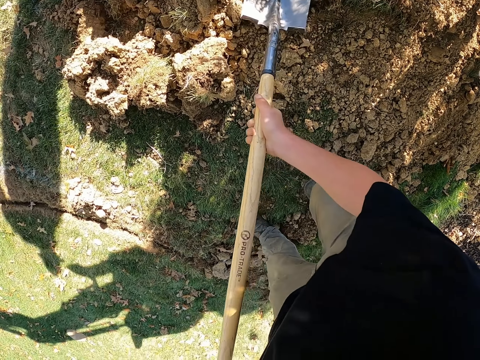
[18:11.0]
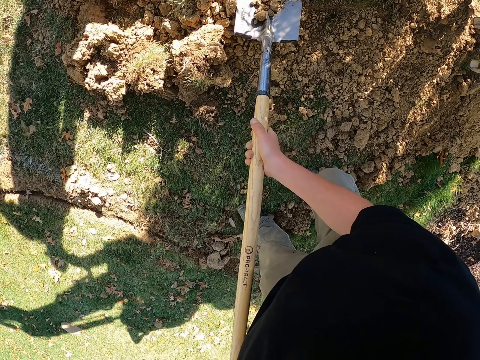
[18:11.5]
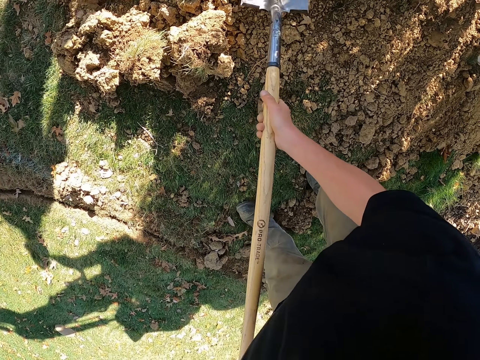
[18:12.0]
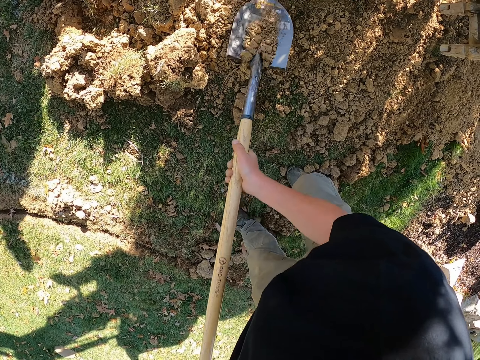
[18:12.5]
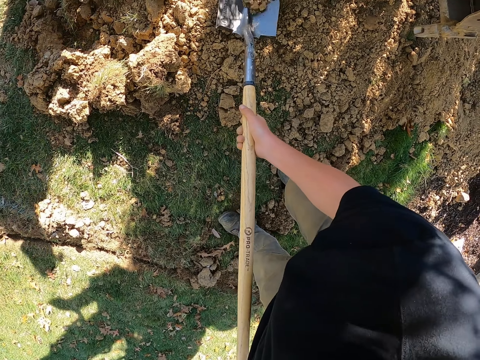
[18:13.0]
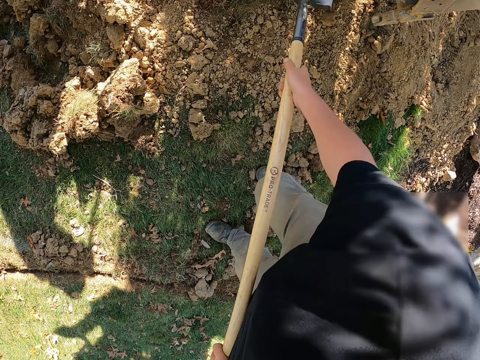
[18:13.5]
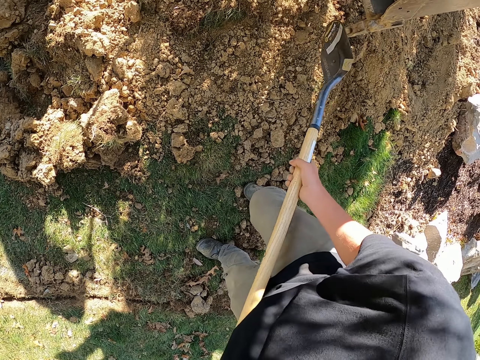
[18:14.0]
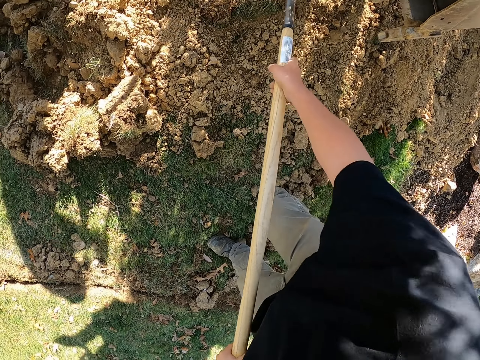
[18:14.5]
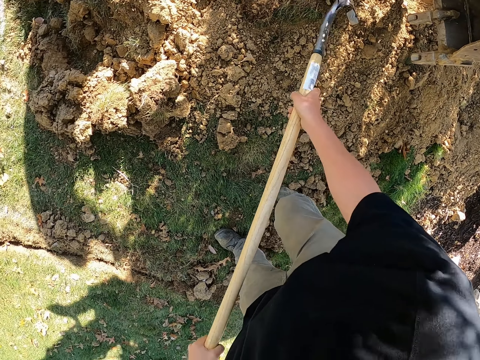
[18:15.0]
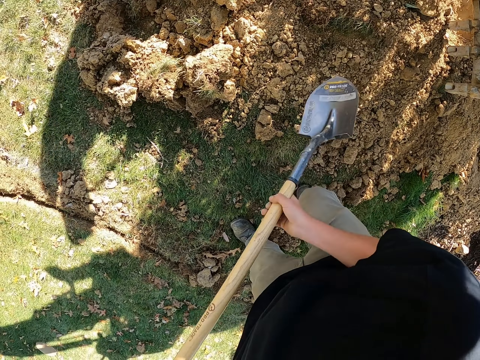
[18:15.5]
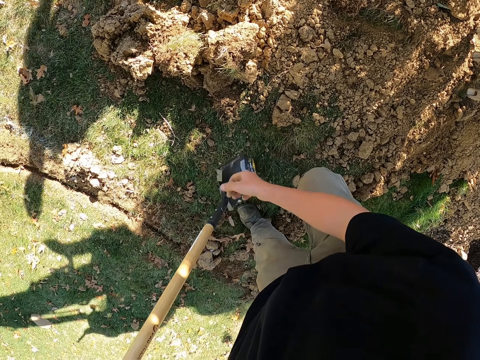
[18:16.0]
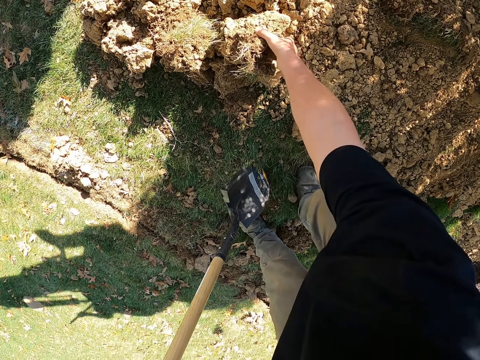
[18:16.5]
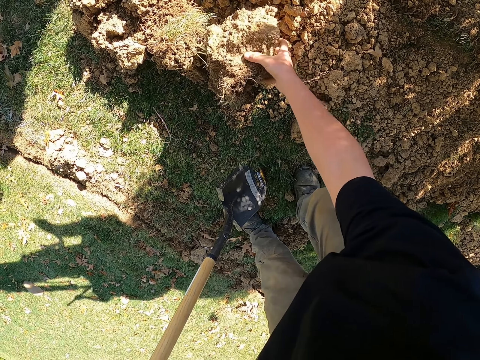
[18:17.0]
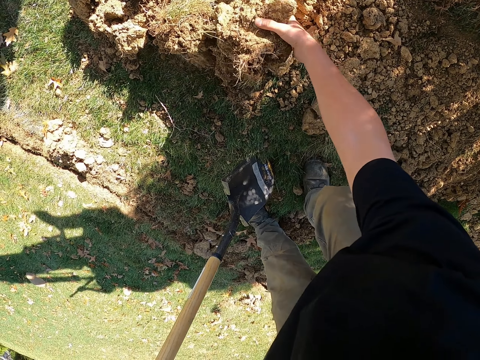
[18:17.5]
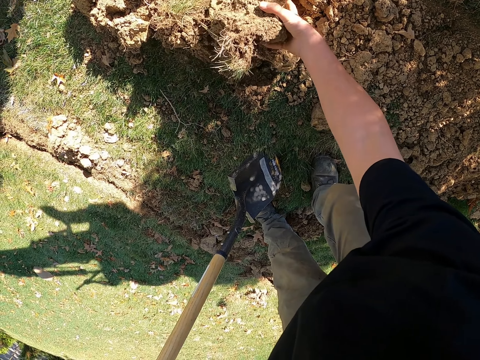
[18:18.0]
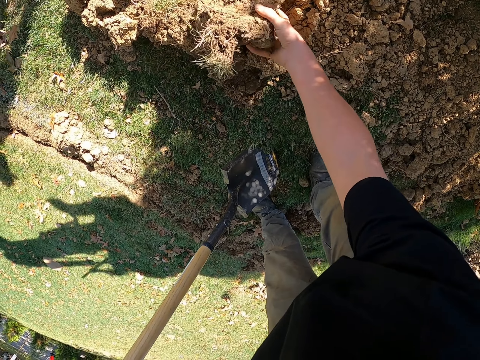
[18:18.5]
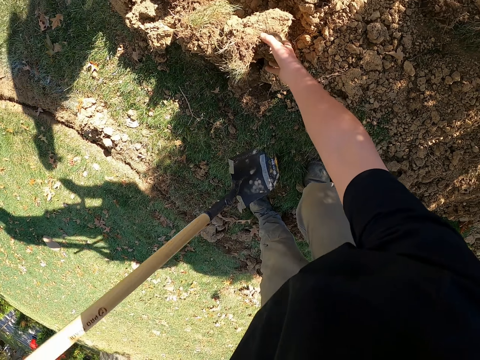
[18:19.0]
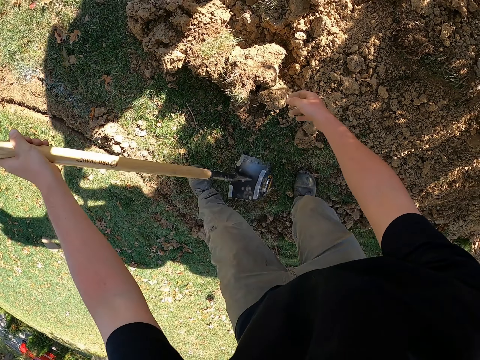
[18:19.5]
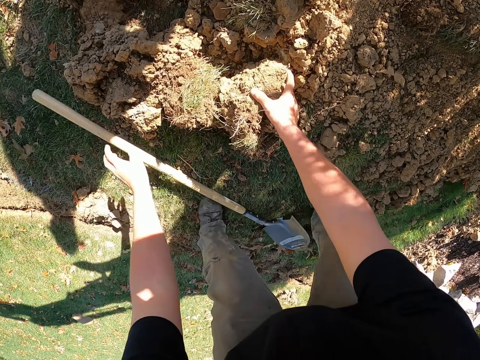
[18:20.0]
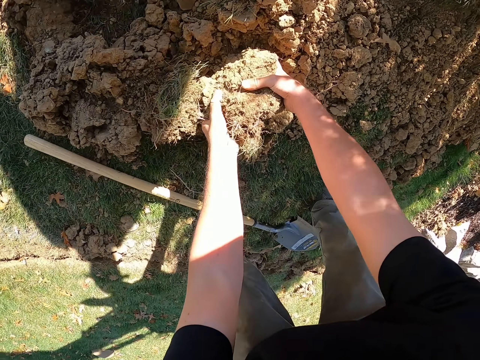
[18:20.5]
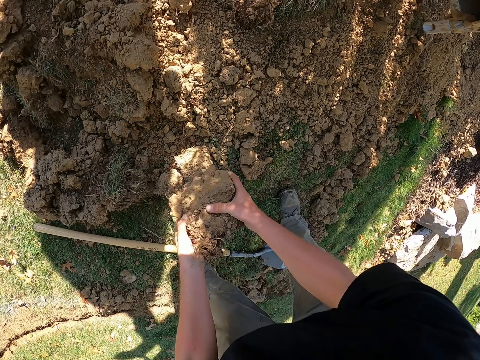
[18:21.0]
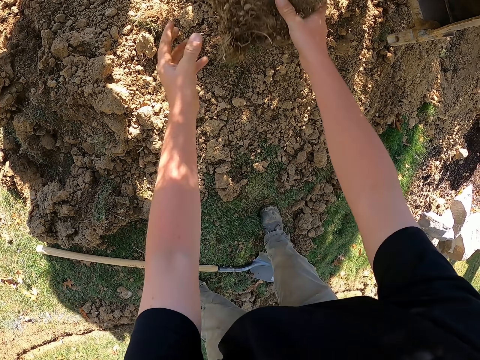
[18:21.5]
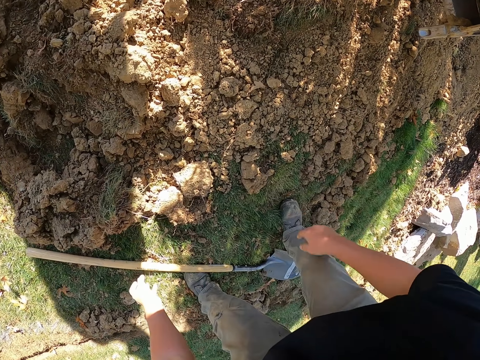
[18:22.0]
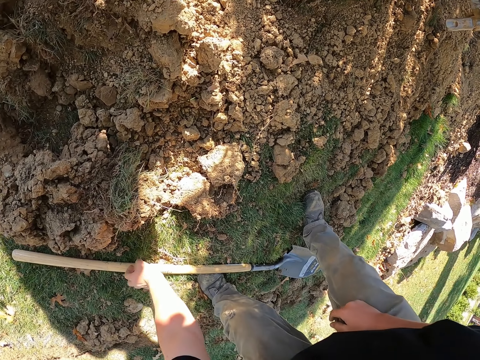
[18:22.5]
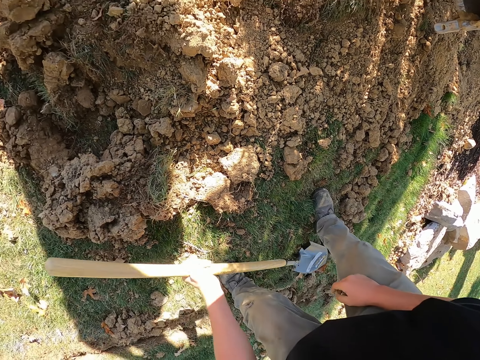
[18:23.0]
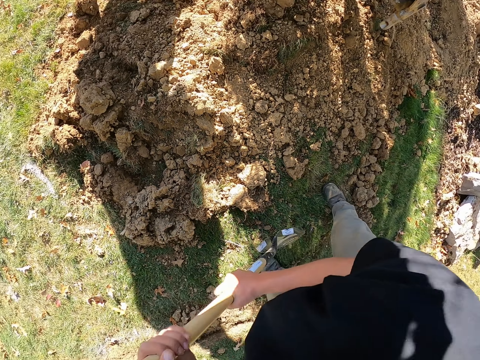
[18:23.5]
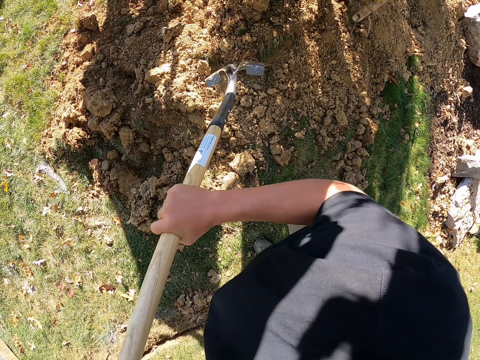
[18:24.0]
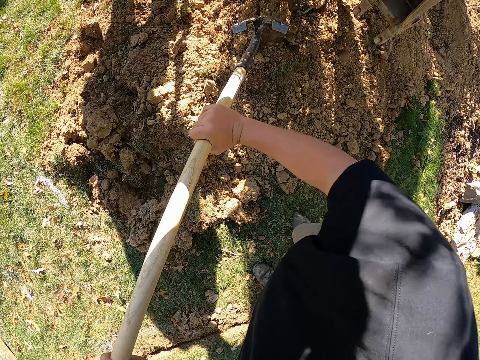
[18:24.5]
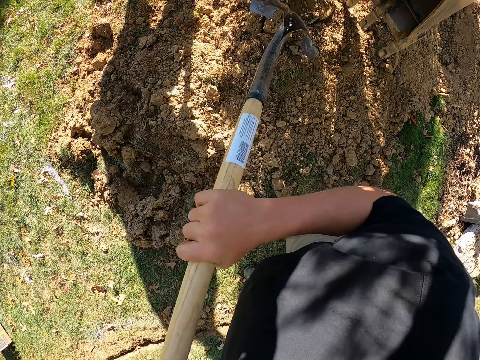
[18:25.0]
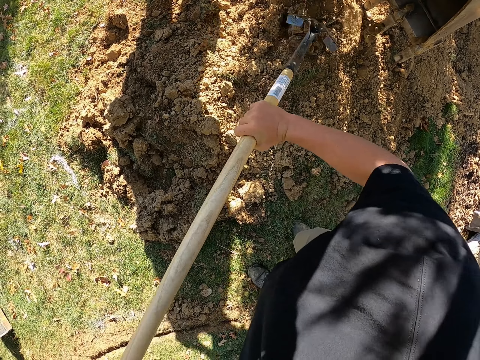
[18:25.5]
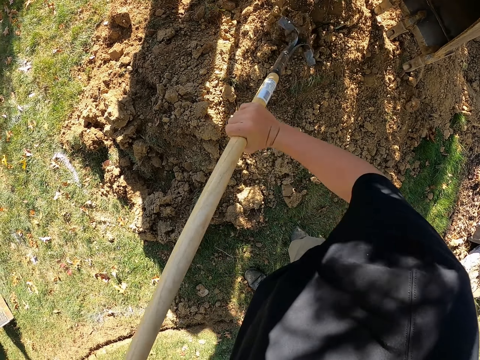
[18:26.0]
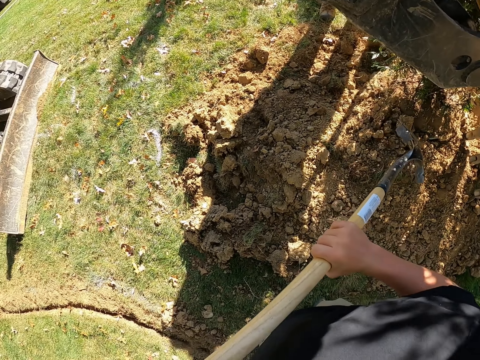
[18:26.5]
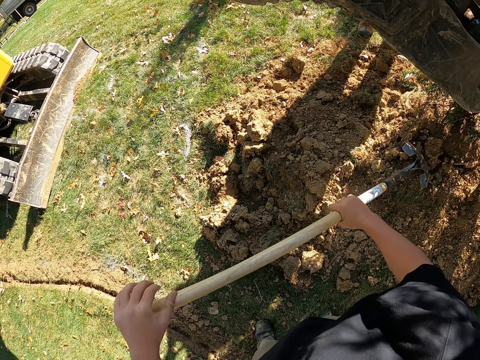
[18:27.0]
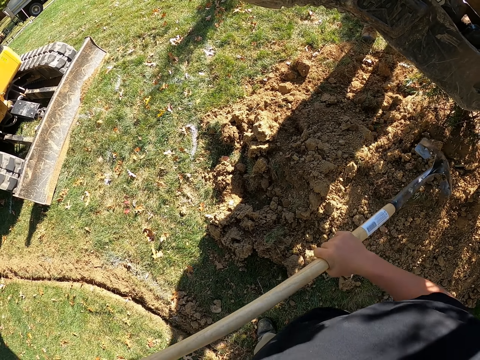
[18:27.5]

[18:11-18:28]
The camera wearer takes the soil with a spade. He throws the soil on the plant. He spreads the soil on the plant. He picks sand with his hands, with the left hand. He puts the spade on the ground. He lifts the sand from the ground with his hand and throws the sand to the ground. He picks the spade on the ground. He breaks the sand with the spade.

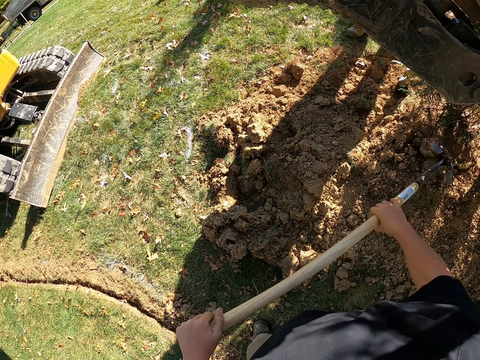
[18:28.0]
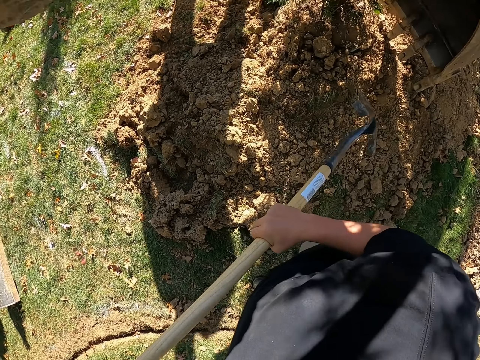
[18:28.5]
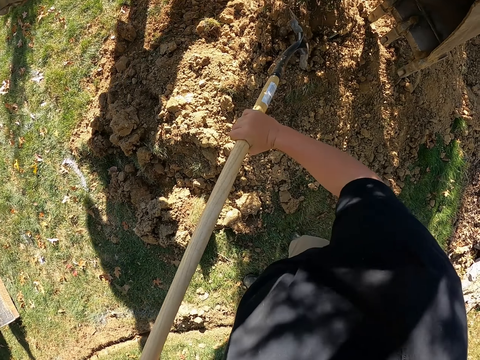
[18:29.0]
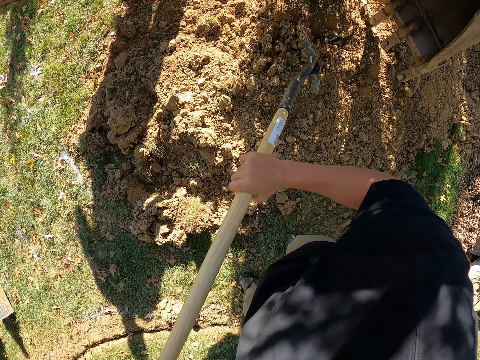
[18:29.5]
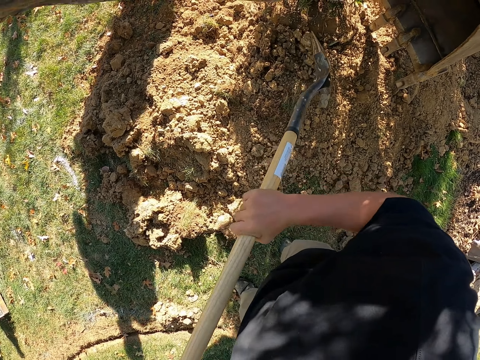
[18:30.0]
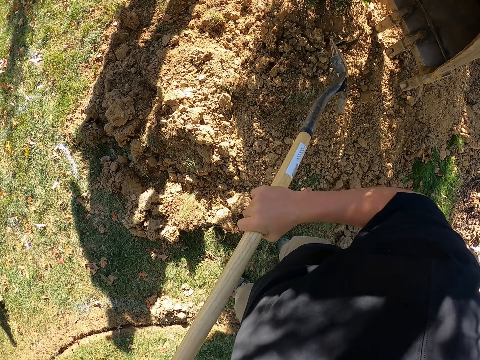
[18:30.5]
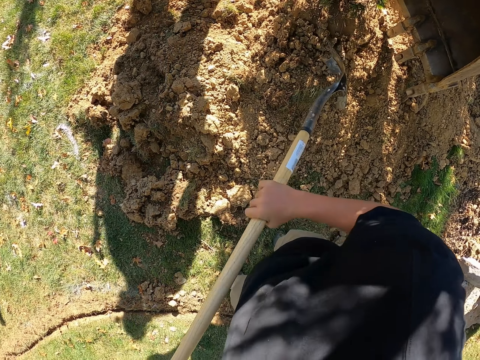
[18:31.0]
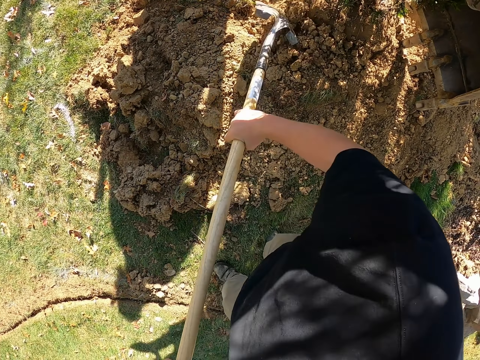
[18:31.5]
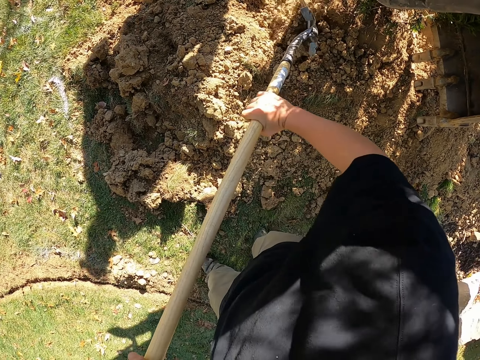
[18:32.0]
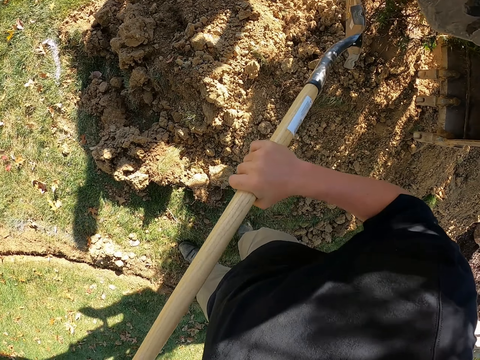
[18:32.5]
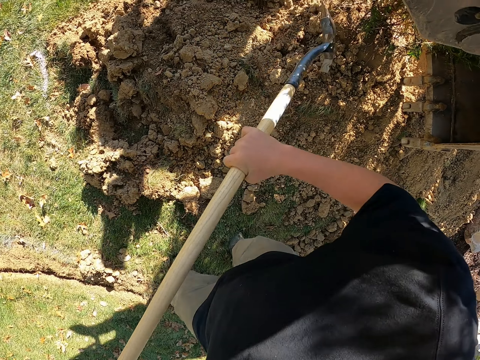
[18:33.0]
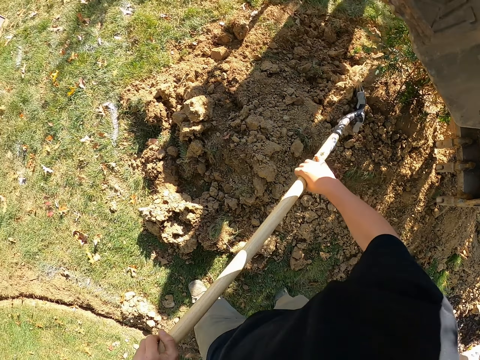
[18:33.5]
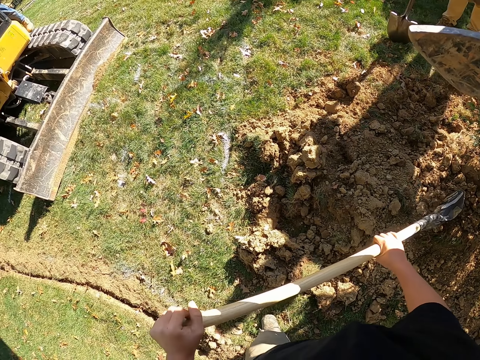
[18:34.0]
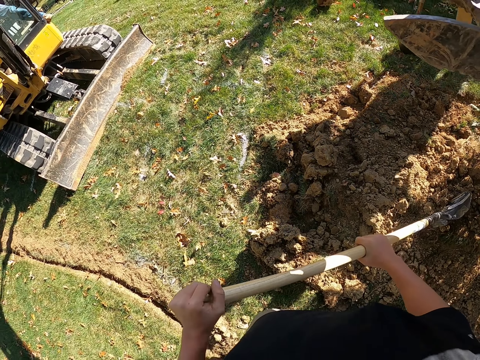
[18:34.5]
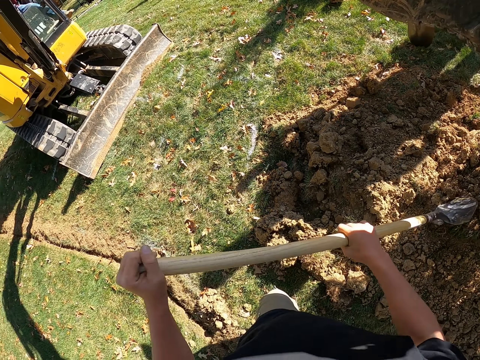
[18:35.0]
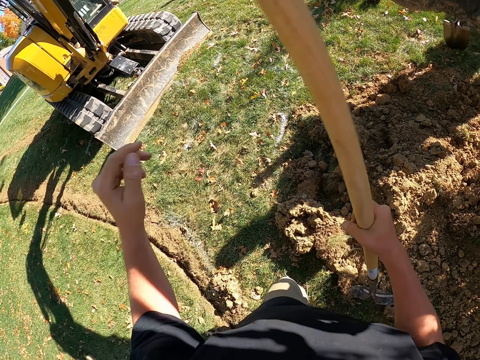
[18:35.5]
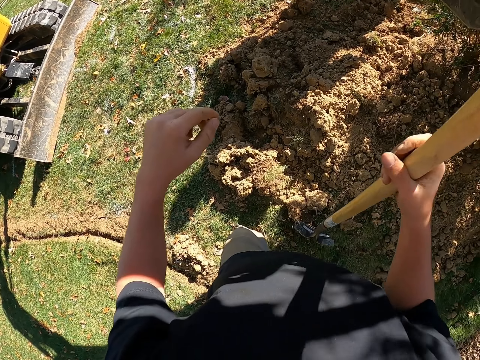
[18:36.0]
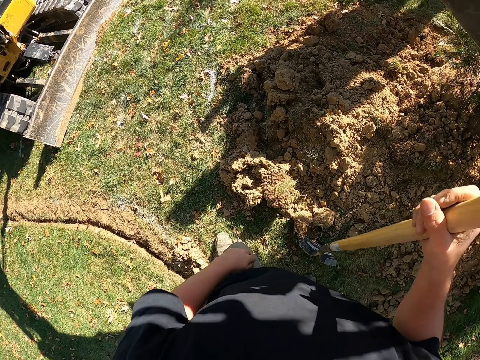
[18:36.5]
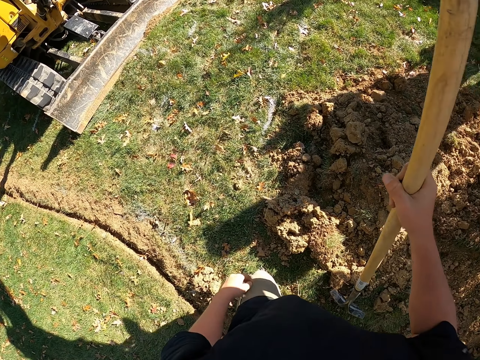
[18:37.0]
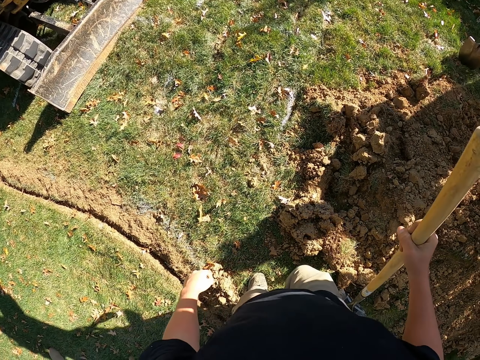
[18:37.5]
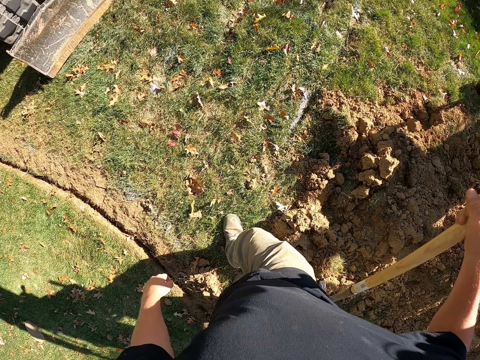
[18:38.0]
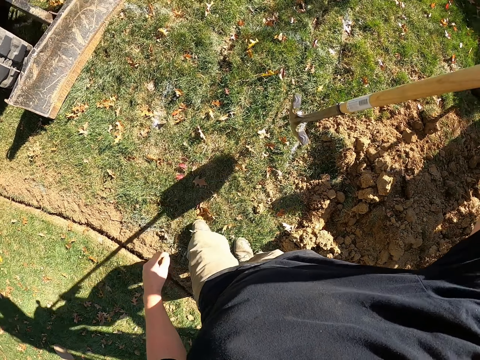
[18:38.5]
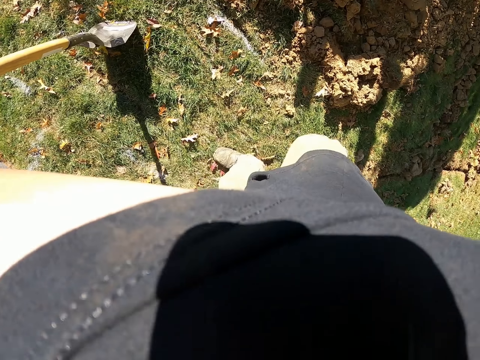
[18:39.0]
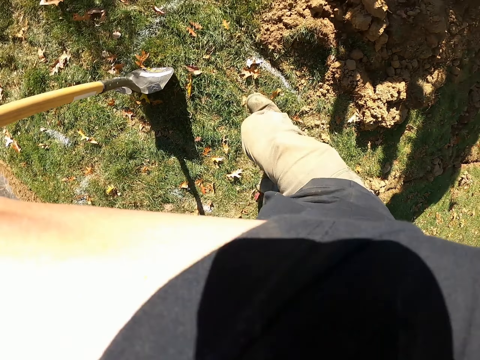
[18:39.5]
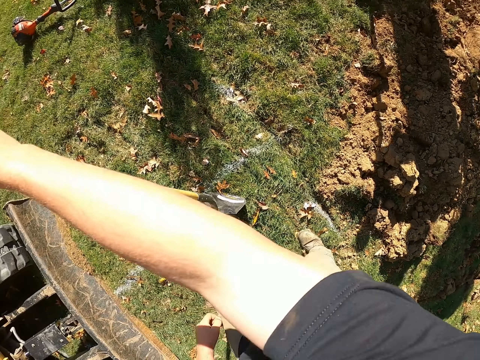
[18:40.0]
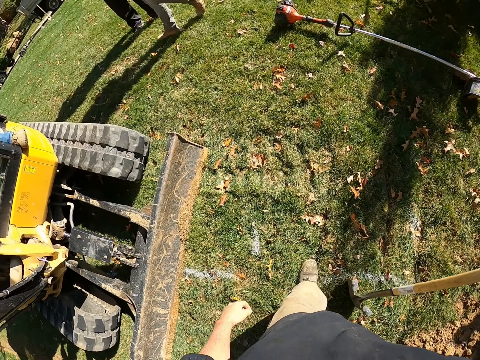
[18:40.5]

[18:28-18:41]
The camera wearer walks. They walk on the compound.
